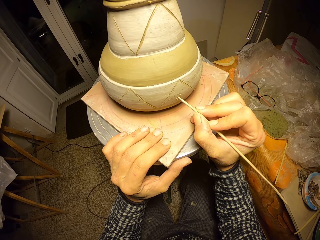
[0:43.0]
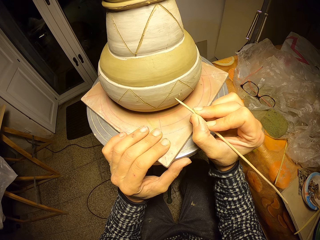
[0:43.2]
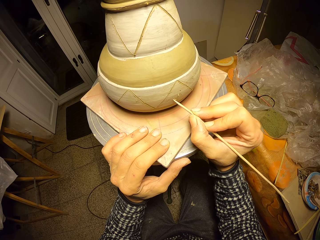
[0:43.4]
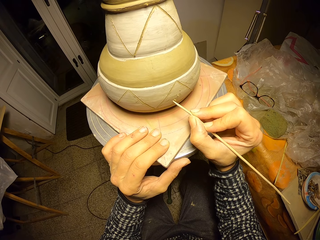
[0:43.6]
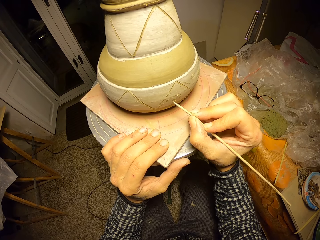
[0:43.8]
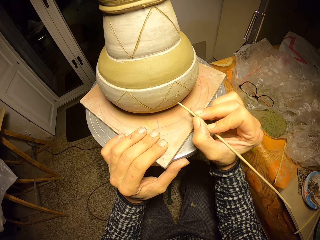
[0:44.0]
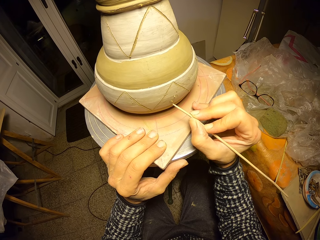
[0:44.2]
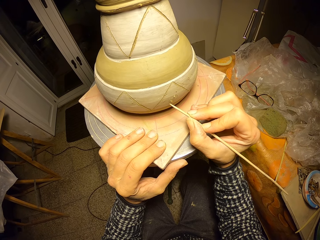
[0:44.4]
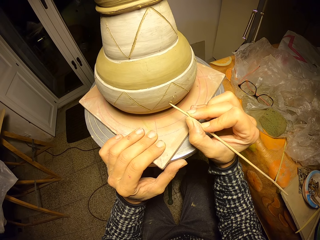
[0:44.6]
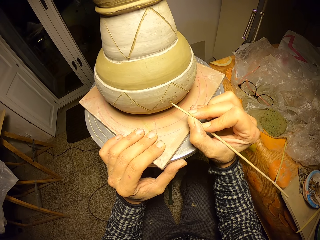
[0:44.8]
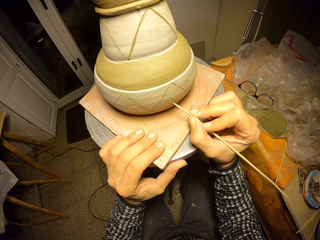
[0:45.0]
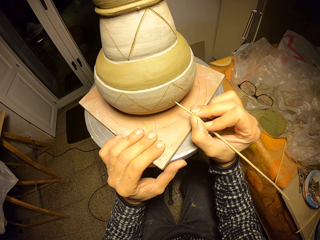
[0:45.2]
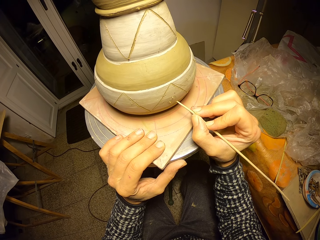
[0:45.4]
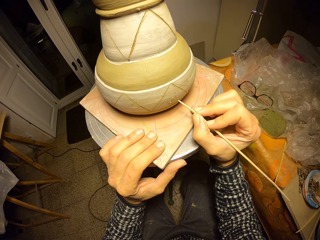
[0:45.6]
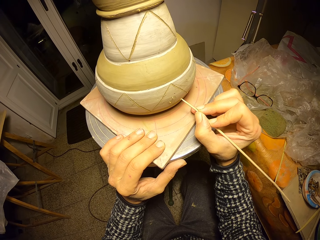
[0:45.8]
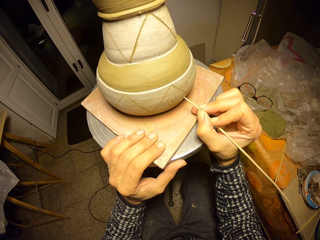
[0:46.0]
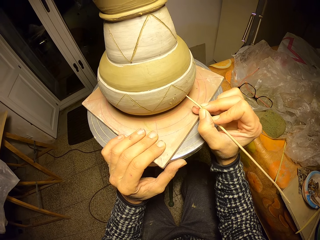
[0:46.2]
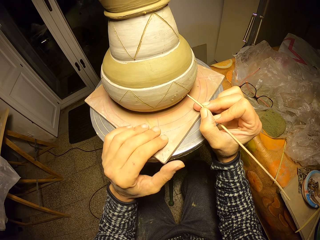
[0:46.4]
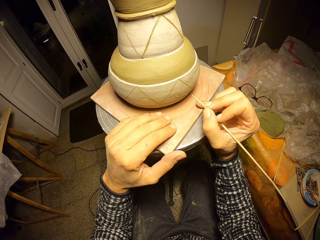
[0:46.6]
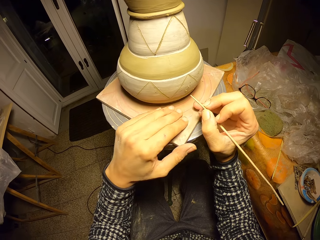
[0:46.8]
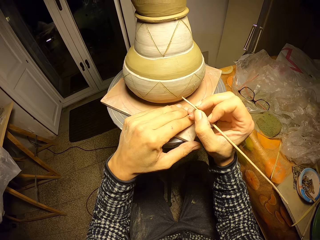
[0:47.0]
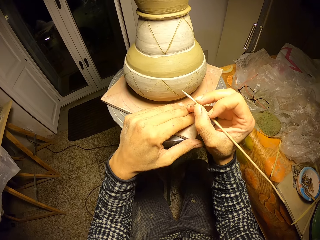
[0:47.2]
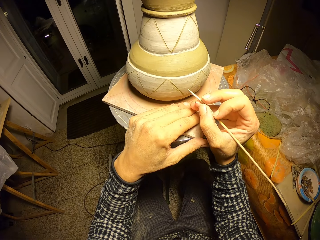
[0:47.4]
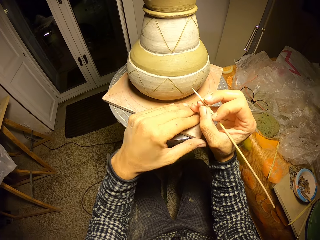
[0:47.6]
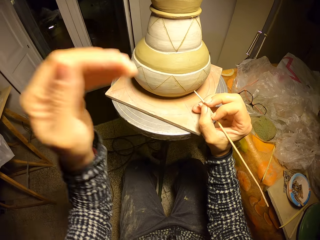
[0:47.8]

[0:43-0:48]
The camera wearer draws a design on the clay pot on the potter's wheel with the wood modelling tool in his right hand. He removes his left hand from the potter's wheel.
